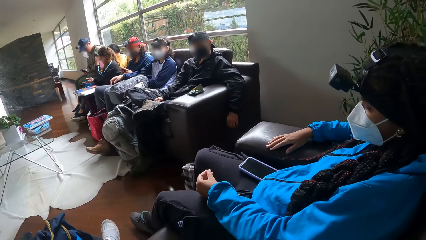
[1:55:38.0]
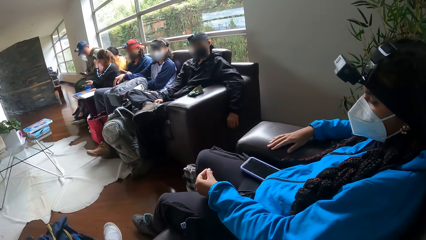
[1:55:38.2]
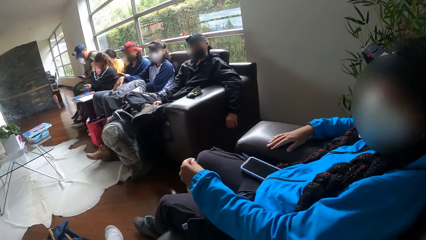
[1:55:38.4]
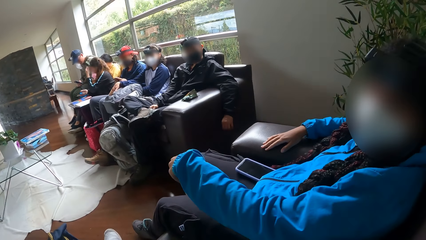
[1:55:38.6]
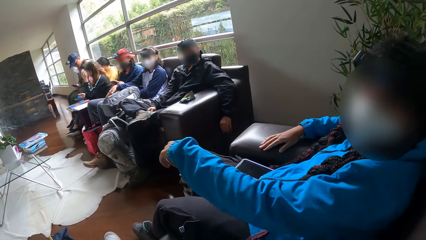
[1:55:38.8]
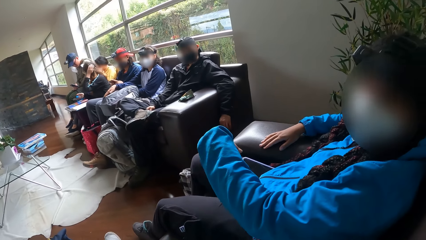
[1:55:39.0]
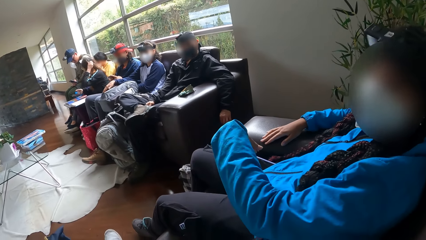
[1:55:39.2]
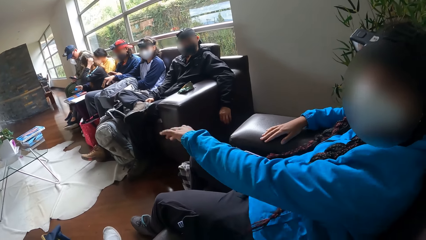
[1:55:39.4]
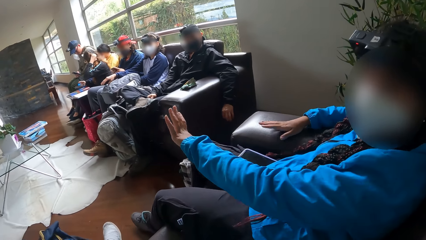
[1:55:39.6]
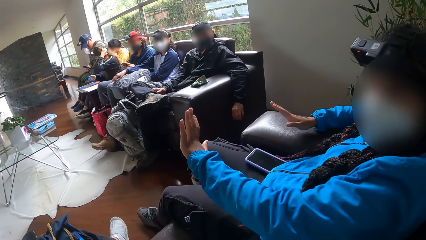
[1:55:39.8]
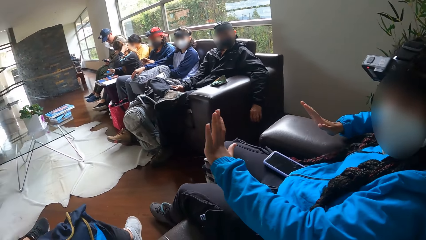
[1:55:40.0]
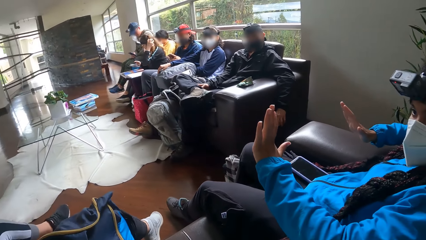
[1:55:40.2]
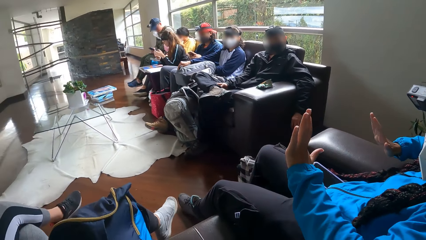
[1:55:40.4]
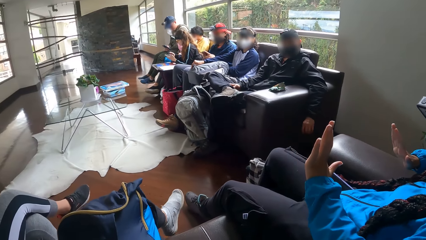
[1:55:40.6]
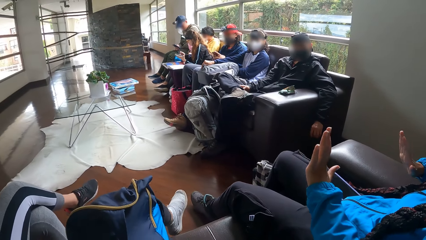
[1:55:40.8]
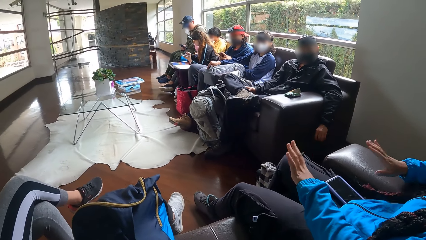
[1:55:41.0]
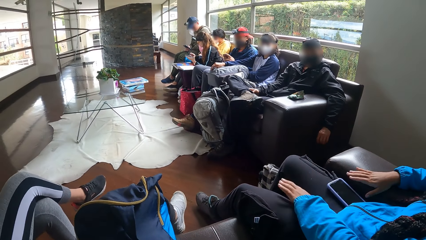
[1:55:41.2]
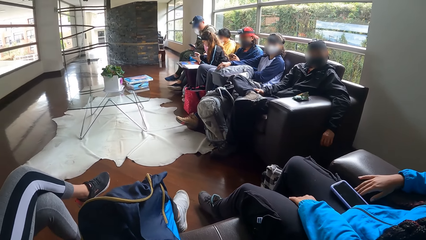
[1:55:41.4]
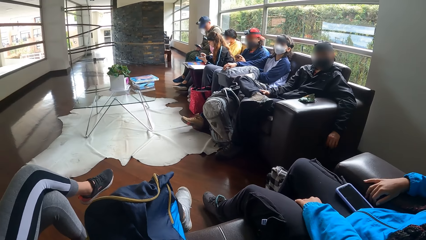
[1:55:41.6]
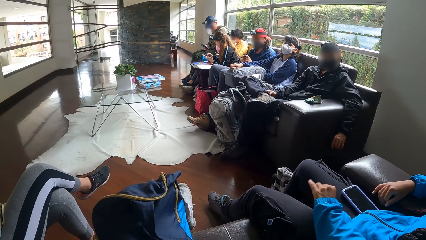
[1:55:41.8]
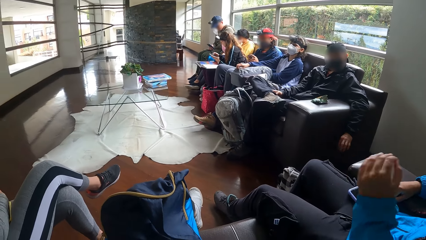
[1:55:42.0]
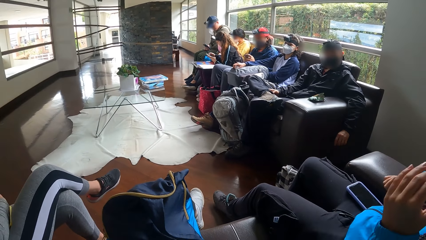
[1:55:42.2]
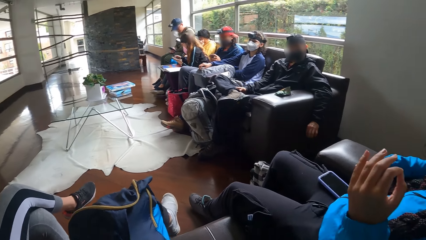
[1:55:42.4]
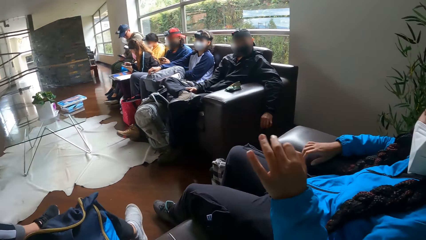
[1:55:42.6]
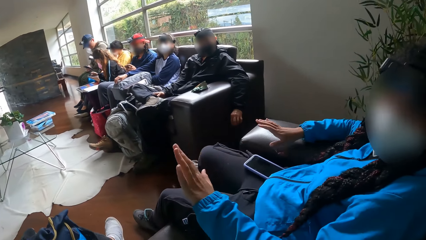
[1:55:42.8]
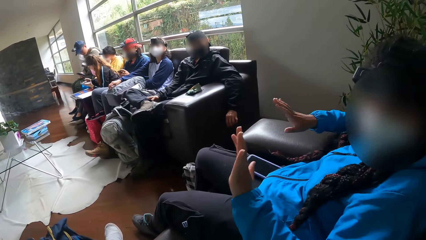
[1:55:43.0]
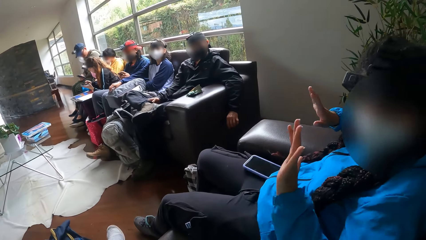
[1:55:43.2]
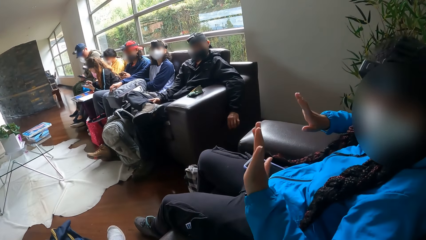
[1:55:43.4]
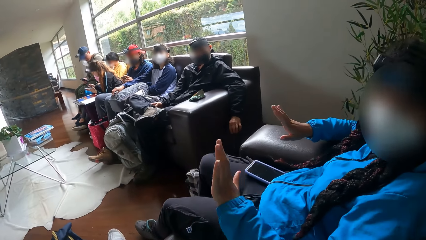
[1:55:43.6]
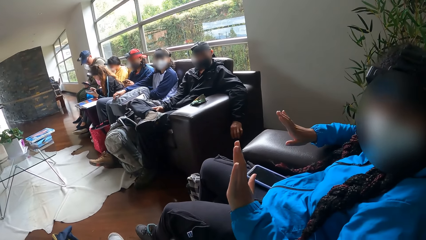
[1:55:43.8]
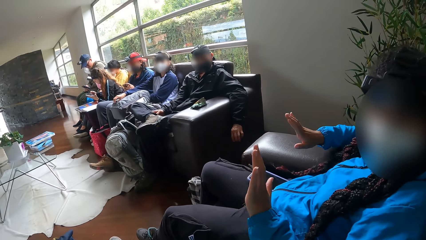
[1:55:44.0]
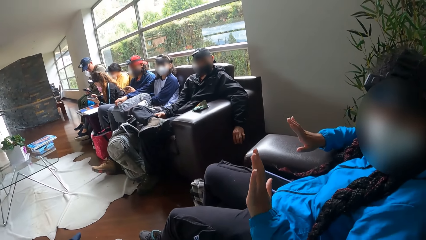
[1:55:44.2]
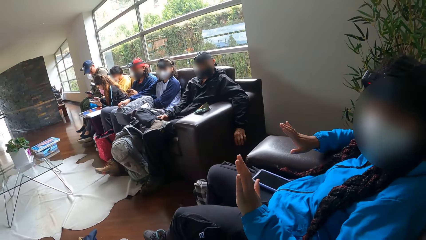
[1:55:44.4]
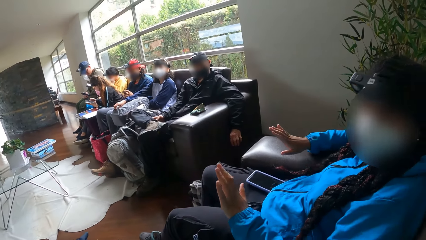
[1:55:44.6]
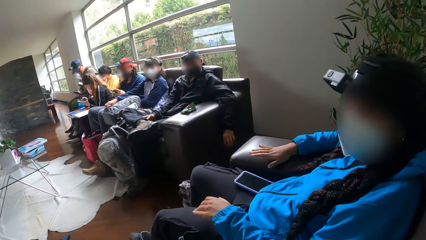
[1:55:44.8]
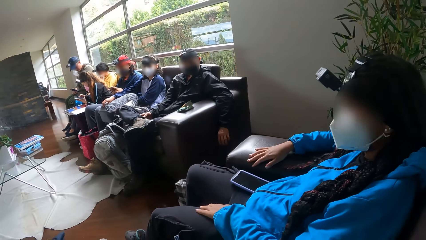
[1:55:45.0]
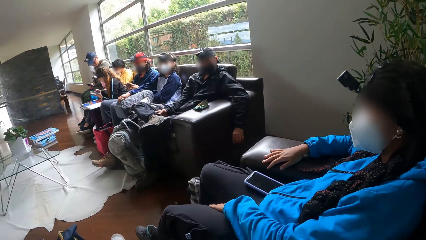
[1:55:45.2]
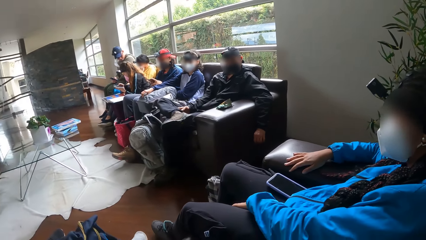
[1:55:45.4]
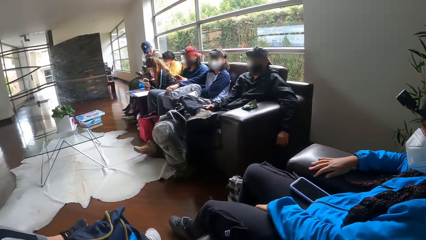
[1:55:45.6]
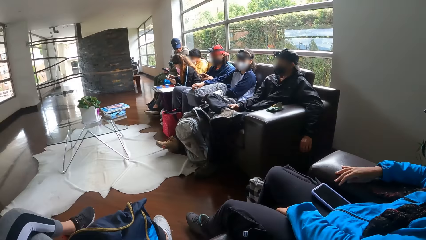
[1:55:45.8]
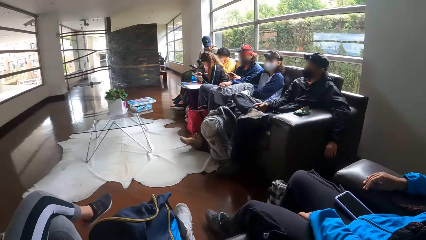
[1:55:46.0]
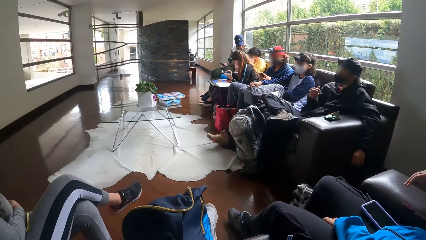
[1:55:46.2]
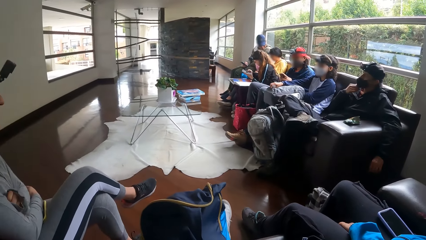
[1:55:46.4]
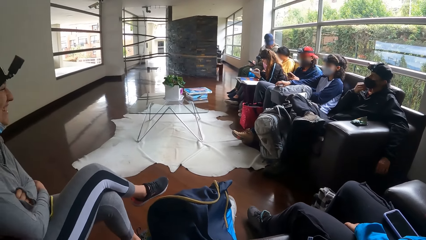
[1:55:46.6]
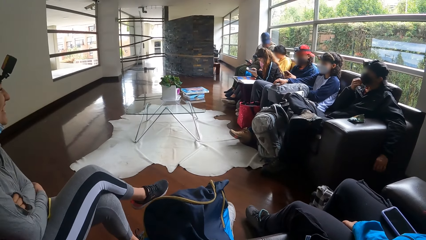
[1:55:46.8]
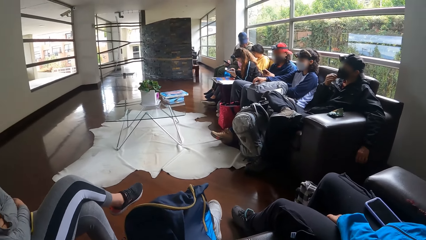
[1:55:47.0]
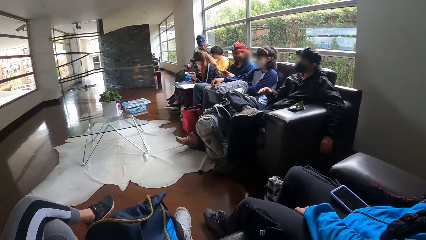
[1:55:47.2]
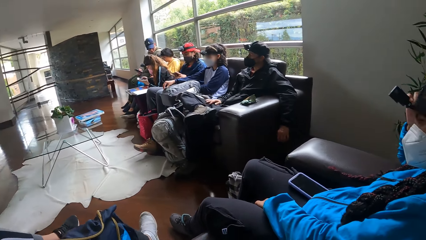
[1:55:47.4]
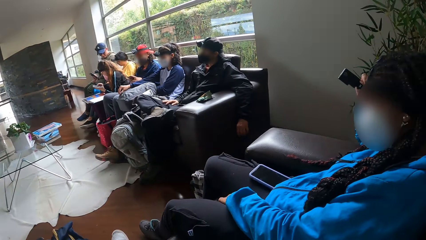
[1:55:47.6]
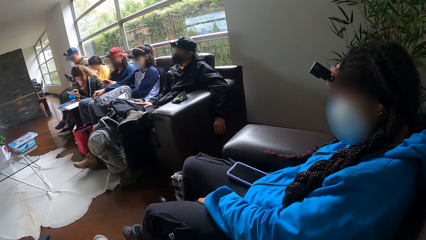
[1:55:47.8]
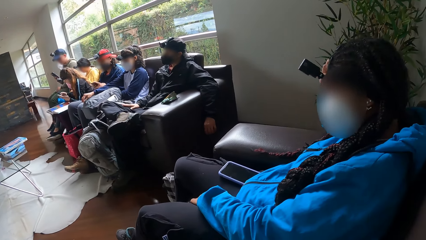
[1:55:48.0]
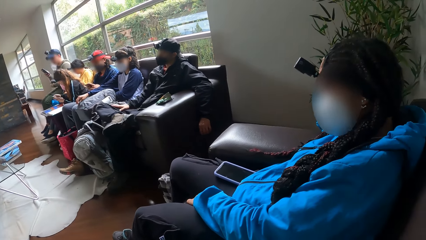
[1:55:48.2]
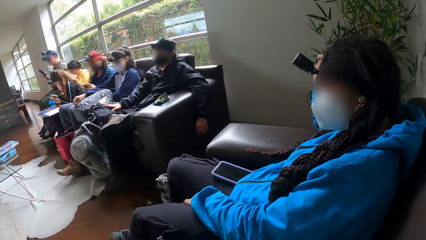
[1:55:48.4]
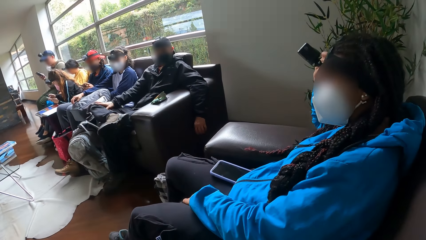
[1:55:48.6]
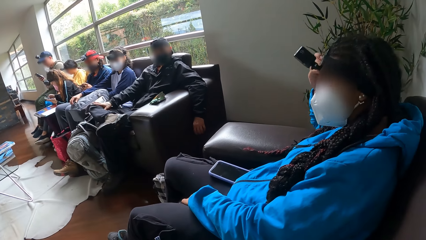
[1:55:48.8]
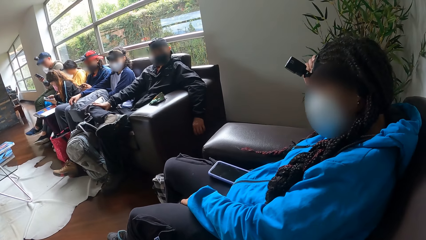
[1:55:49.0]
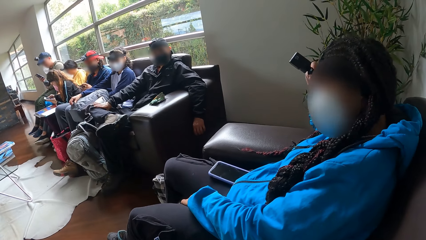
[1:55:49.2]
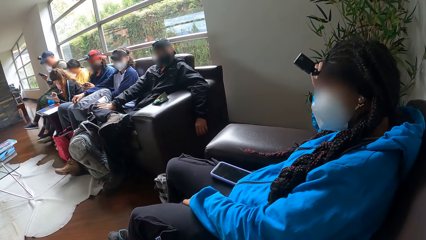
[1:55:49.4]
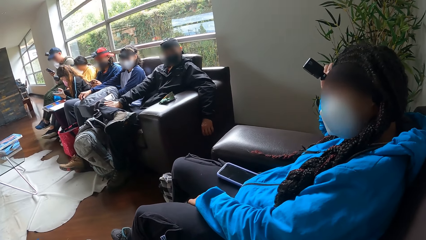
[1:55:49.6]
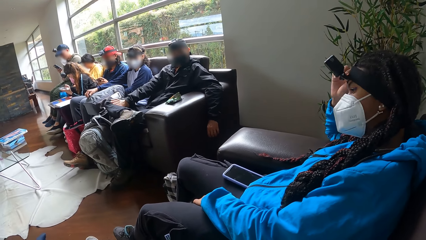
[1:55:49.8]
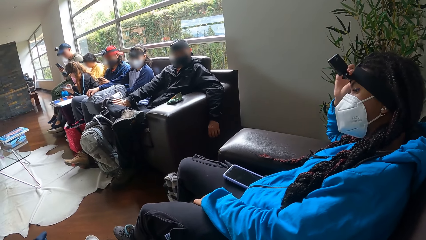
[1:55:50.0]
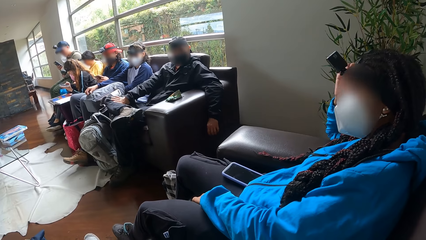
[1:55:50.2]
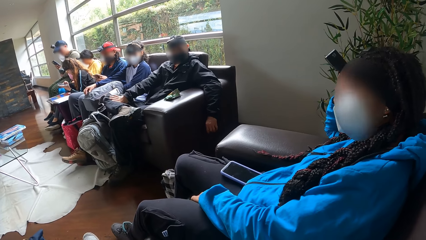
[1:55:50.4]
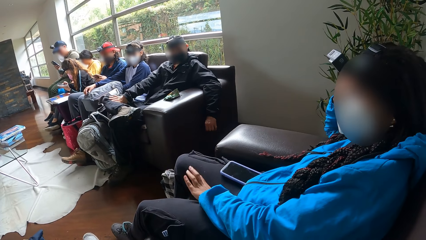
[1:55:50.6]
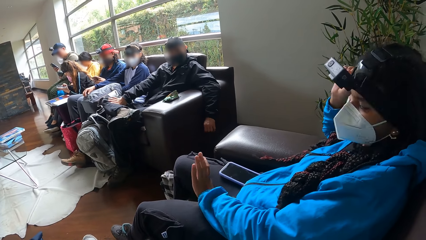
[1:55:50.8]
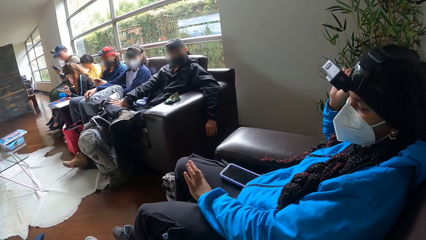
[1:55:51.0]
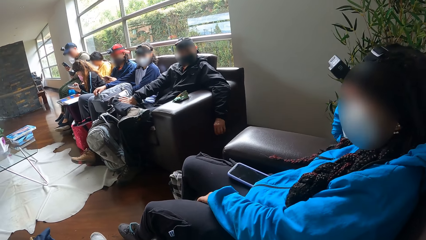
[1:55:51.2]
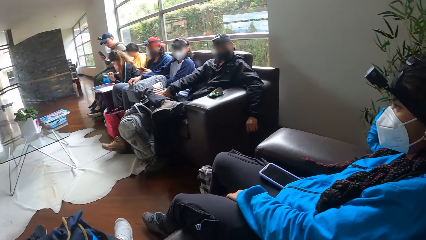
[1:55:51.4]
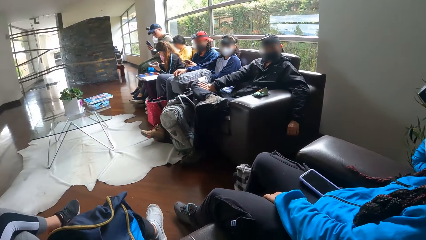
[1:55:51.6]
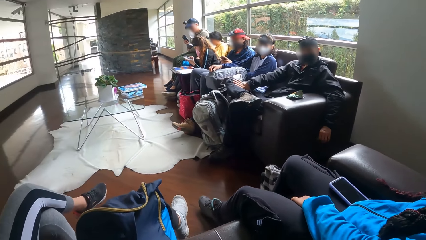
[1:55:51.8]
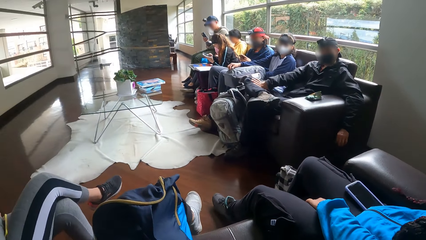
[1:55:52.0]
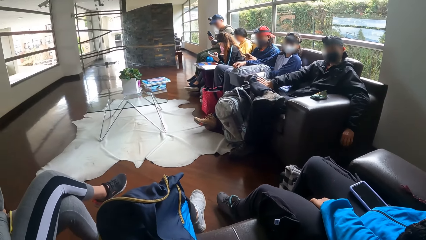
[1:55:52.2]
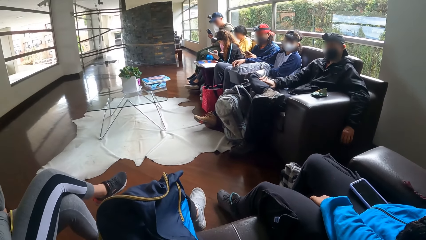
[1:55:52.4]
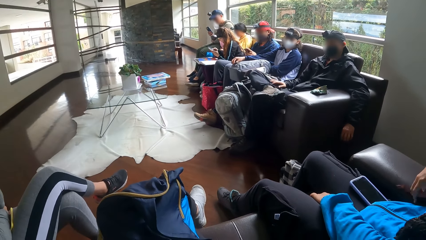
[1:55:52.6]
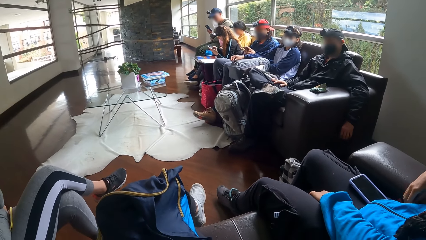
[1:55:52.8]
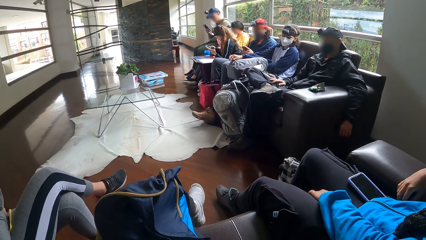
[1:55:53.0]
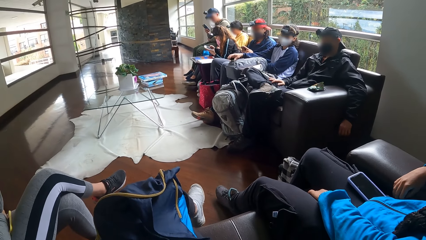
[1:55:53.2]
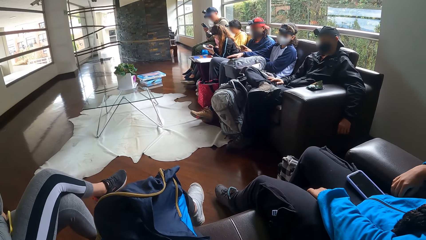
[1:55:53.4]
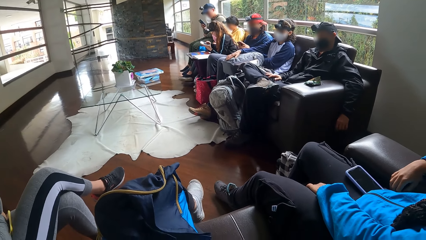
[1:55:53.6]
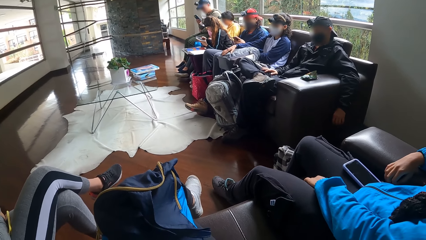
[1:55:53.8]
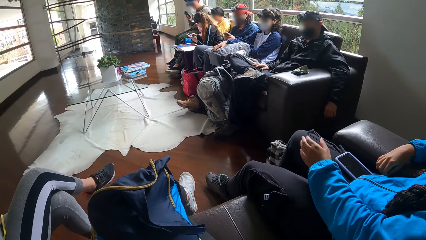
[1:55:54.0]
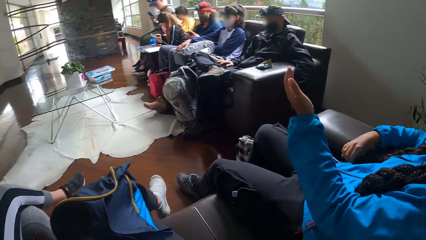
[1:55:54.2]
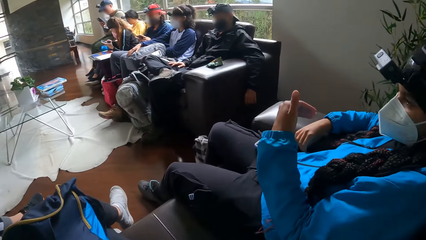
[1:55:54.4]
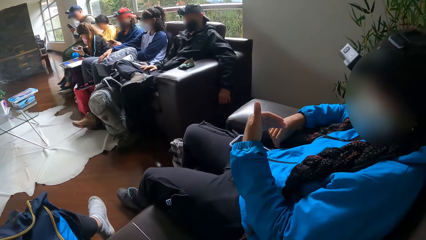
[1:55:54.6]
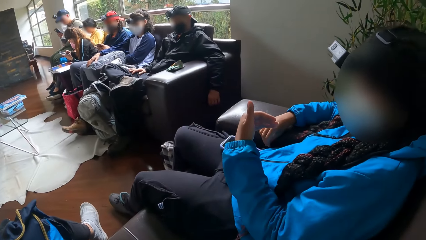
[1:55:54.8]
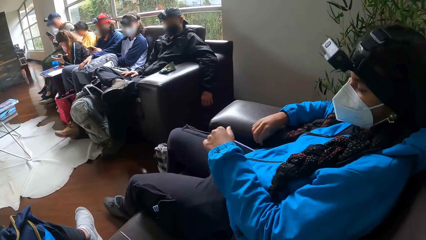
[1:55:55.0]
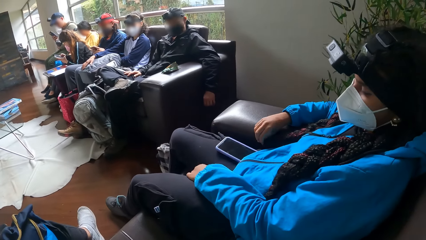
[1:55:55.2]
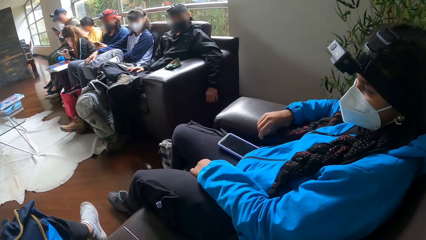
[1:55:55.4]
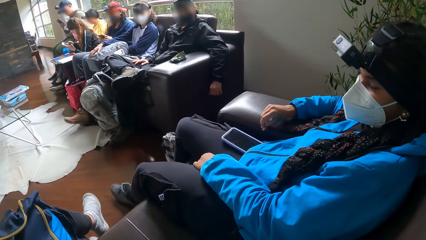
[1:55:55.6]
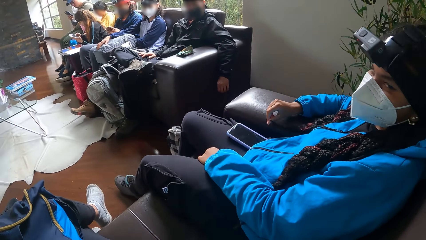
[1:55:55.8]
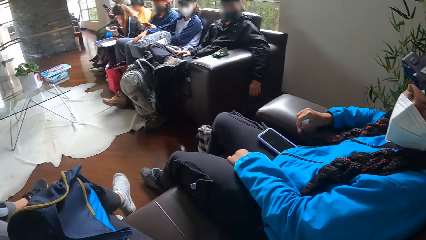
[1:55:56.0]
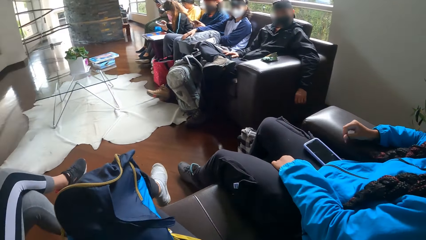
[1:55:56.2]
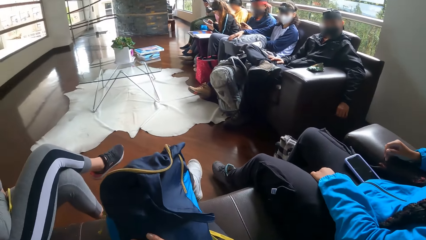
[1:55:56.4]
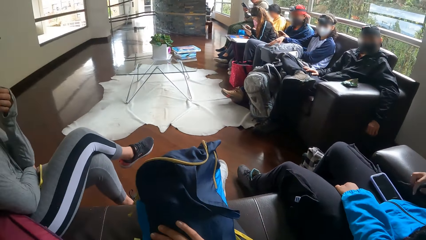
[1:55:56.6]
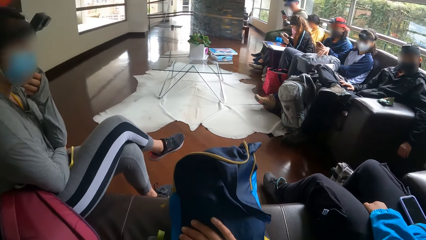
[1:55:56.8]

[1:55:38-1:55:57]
A woman touches her head with her left hand. Another woman interacts with the camera wearer. She gesticulates with her hands. A man interacts with a third woman. The camera wearer looks around. The man operates the phone in his right hand. A fourth woman moves her hand. The camera wearer looks around. The fourth woman moves her hand.
